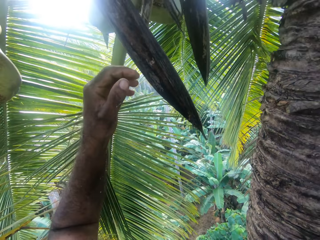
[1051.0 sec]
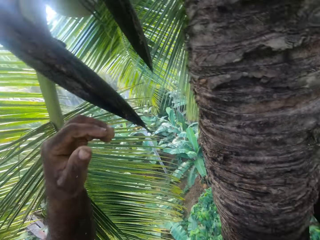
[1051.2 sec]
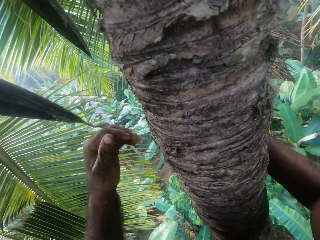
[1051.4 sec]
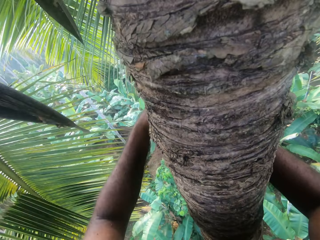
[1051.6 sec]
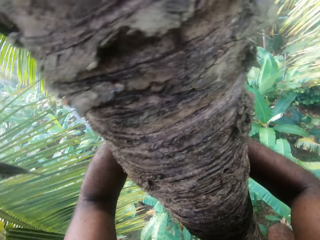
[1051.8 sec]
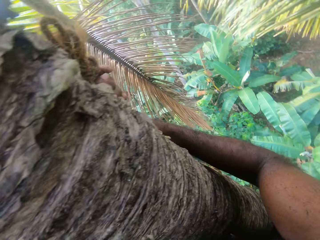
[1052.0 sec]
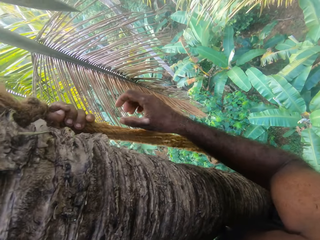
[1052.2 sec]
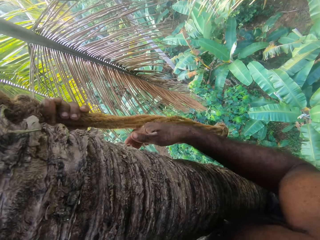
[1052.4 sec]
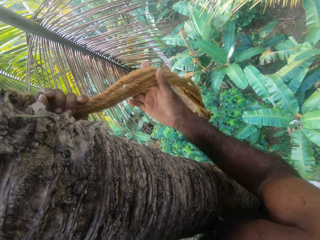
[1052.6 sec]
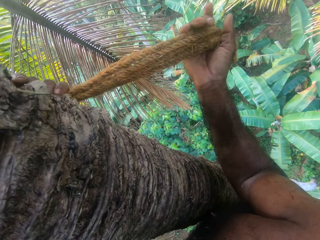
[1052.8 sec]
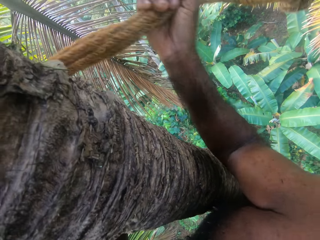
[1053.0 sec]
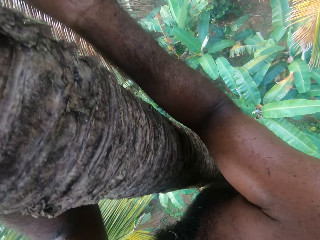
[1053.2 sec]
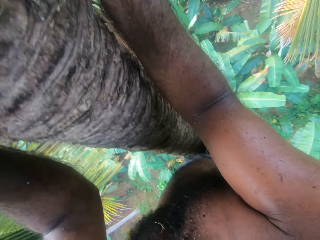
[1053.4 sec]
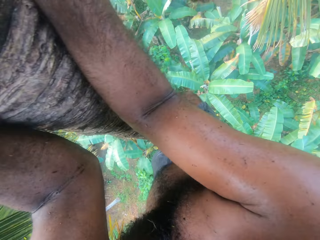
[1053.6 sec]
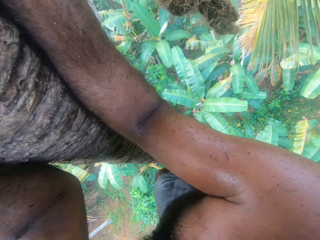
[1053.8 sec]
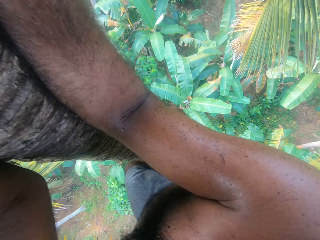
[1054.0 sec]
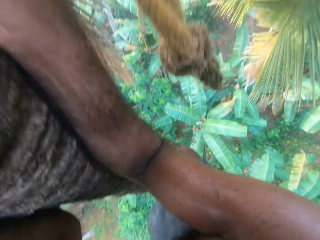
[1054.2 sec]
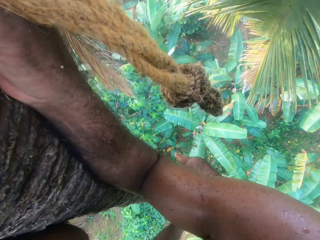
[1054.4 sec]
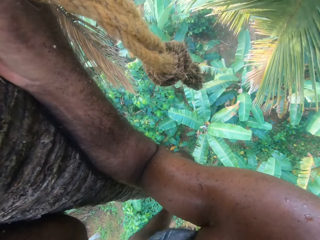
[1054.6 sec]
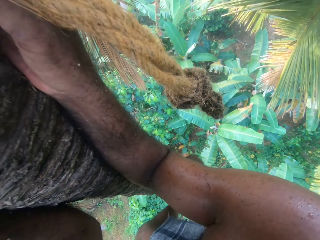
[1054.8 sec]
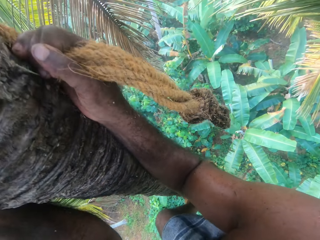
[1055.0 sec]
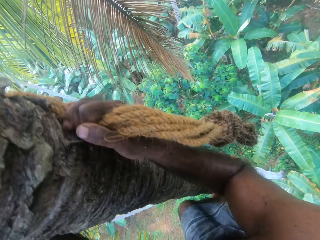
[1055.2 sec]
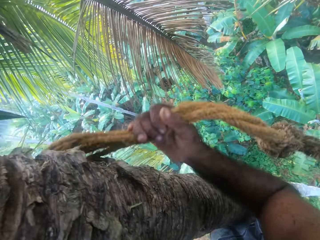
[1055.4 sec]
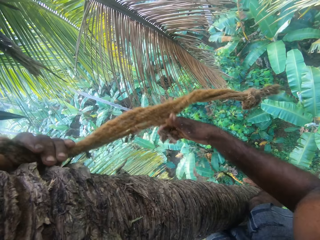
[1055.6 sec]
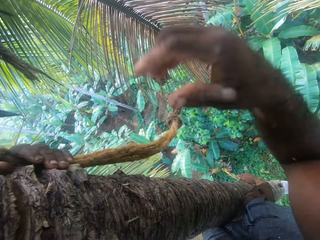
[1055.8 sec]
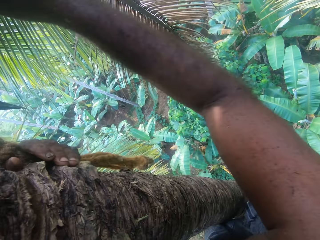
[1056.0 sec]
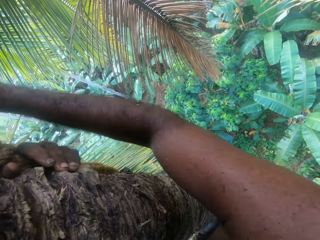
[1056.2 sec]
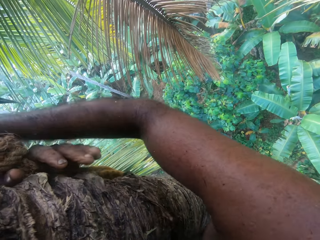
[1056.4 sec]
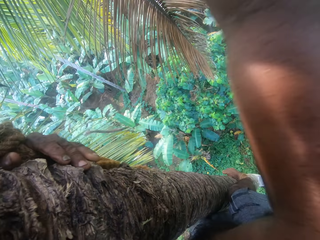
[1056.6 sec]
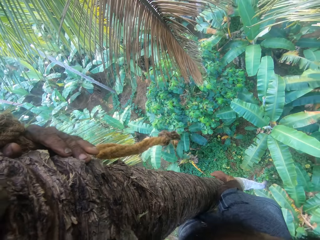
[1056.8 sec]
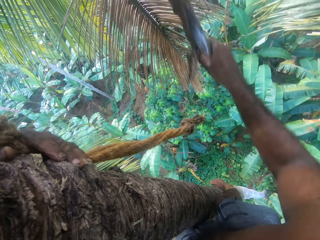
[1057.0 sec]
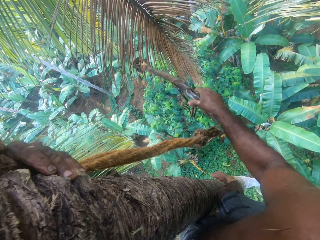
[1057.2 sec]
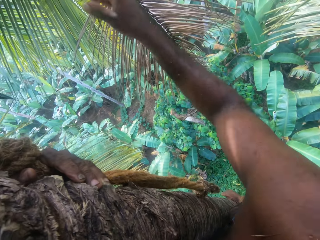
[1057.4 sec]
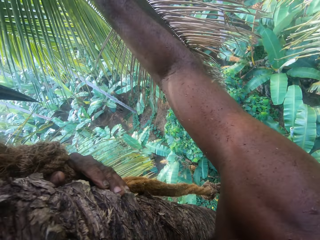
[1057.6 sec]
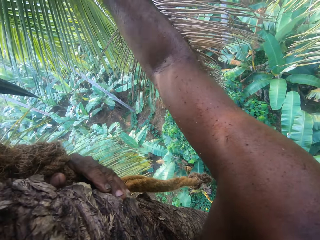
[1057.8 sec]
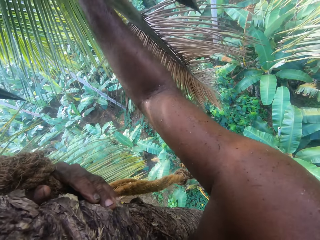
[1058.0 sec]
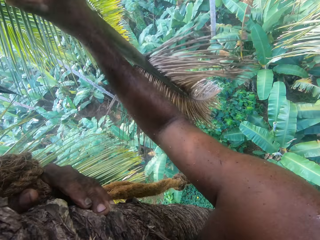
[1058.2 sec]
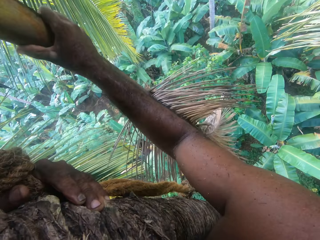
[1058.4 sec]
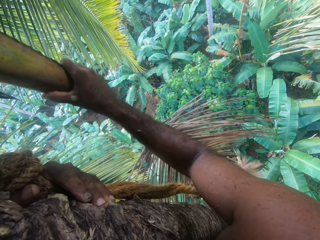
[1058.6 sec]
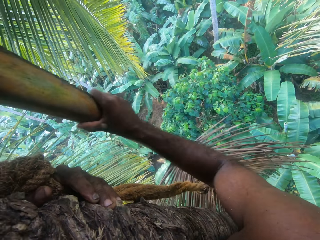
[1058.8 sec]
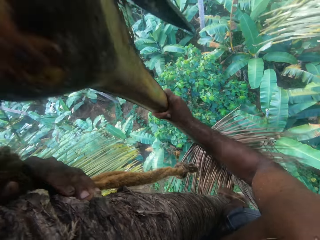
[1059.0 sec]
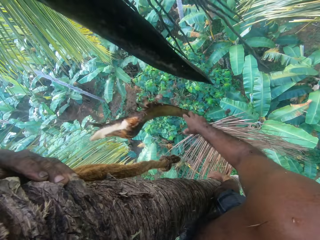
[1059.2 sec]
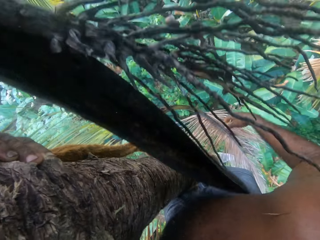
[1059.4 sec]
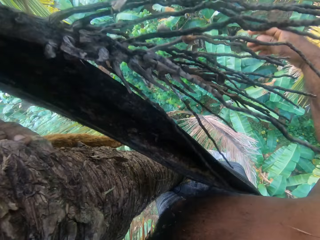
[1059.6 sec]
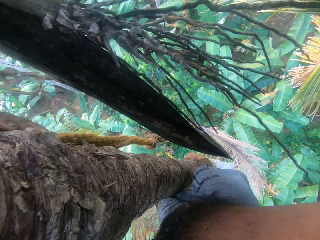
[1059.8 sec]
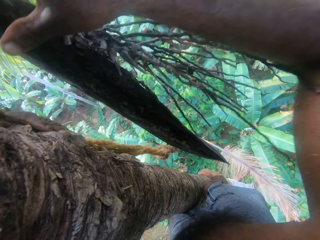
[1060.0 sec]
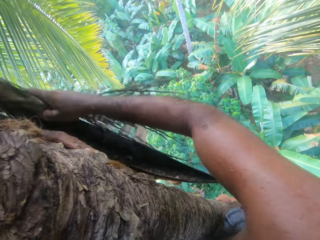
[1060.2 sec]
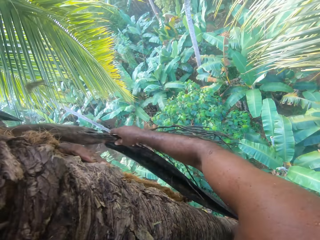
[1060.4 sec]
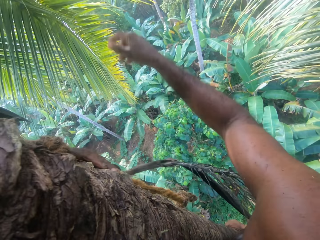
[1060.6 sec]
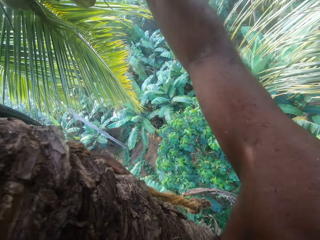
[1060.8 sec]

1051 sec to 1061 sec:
The camera wearer adjusts his position. He climbs on the coconut tree. He pulls out the branches and cuts the dry branches on the tree.

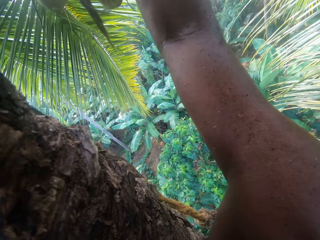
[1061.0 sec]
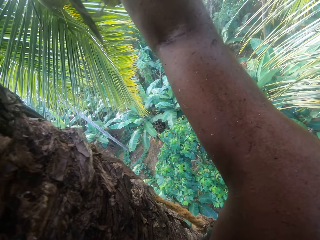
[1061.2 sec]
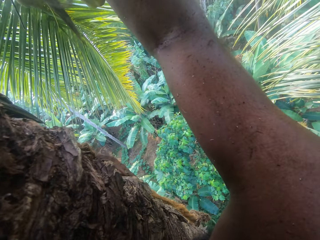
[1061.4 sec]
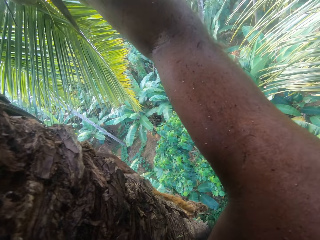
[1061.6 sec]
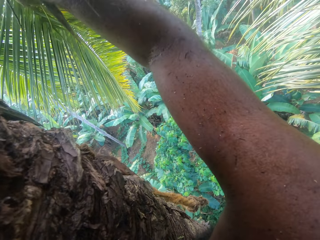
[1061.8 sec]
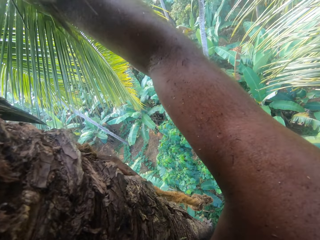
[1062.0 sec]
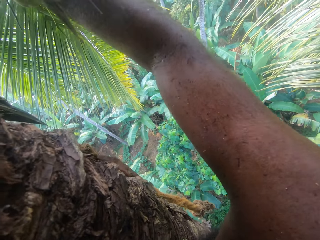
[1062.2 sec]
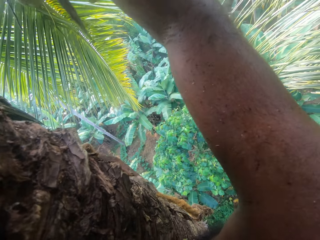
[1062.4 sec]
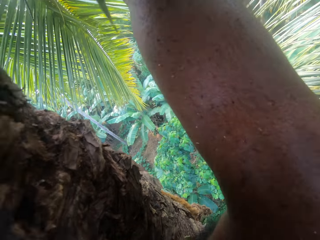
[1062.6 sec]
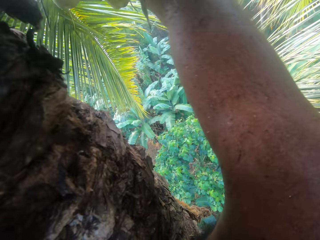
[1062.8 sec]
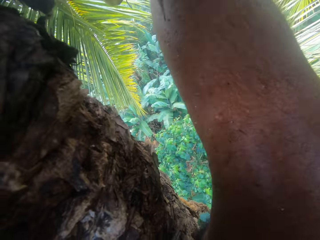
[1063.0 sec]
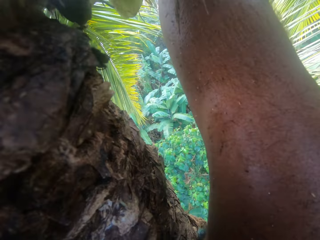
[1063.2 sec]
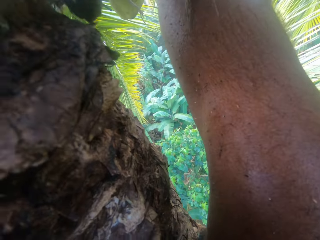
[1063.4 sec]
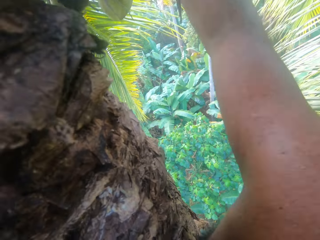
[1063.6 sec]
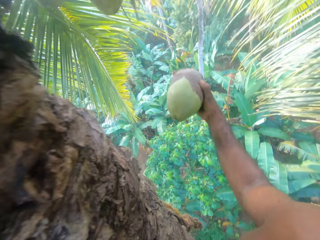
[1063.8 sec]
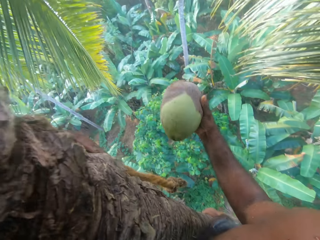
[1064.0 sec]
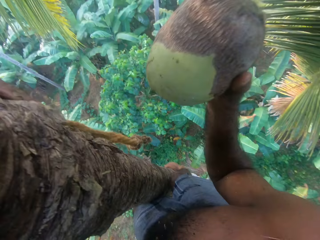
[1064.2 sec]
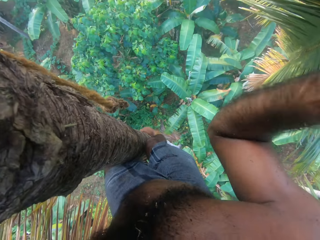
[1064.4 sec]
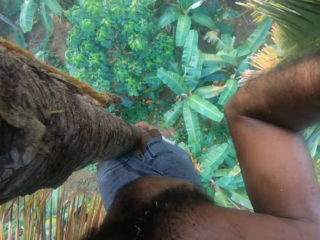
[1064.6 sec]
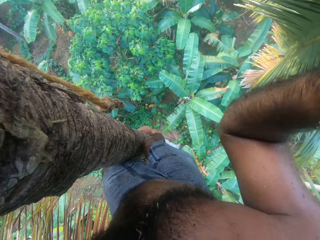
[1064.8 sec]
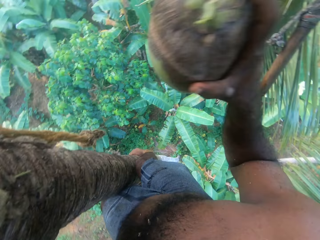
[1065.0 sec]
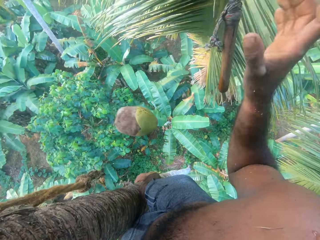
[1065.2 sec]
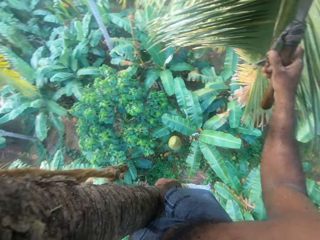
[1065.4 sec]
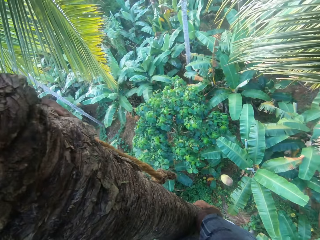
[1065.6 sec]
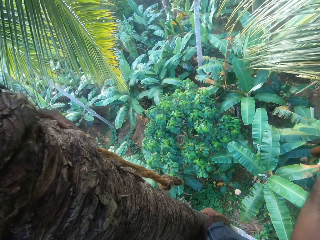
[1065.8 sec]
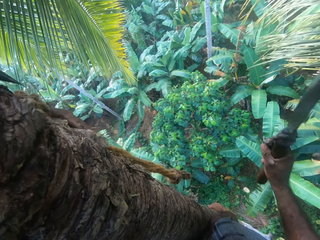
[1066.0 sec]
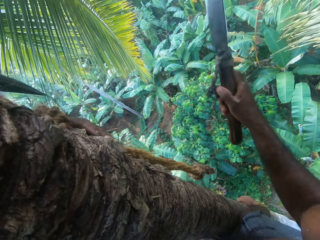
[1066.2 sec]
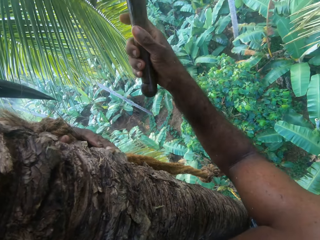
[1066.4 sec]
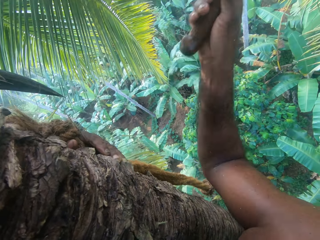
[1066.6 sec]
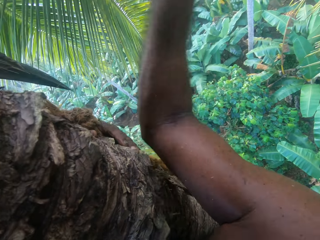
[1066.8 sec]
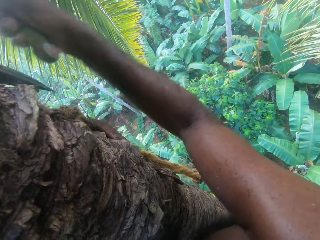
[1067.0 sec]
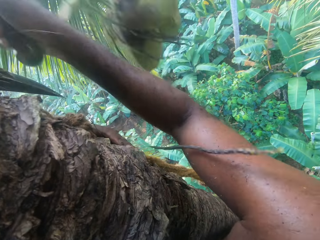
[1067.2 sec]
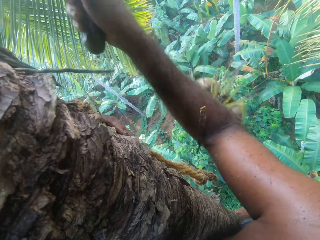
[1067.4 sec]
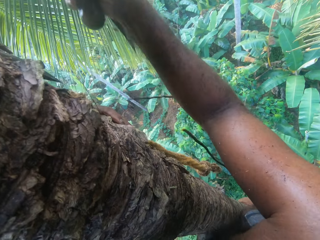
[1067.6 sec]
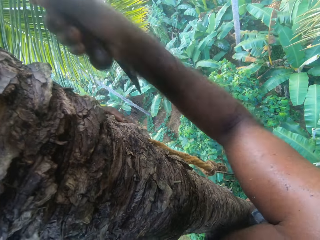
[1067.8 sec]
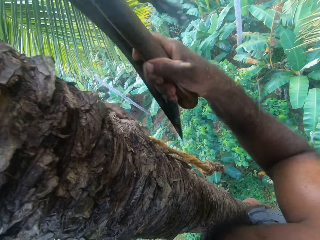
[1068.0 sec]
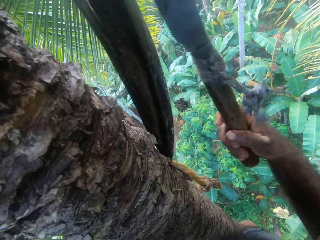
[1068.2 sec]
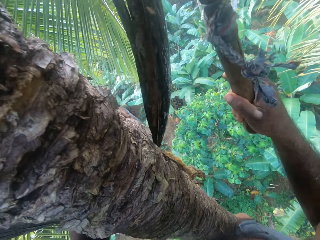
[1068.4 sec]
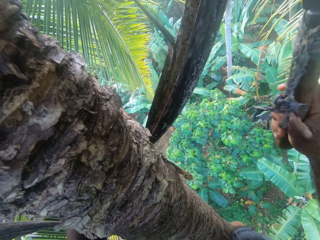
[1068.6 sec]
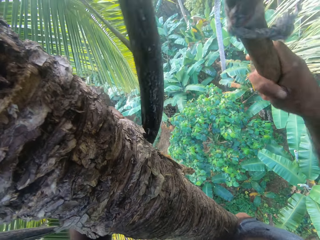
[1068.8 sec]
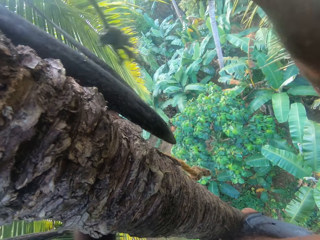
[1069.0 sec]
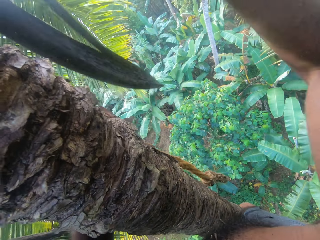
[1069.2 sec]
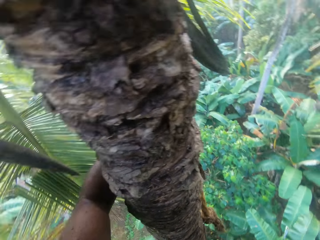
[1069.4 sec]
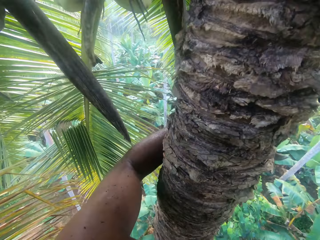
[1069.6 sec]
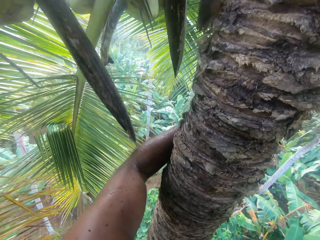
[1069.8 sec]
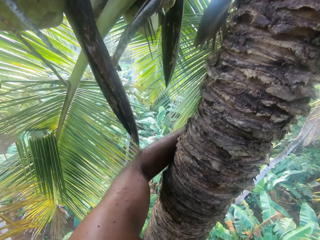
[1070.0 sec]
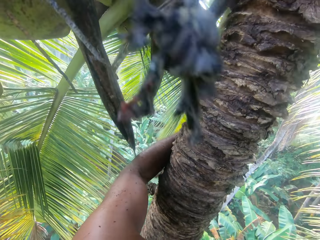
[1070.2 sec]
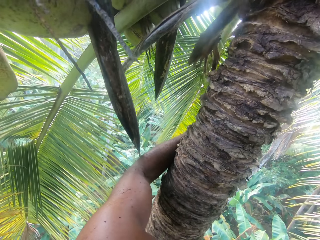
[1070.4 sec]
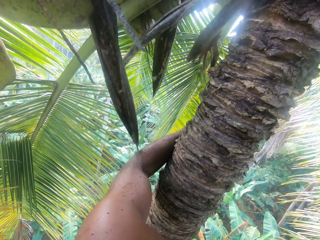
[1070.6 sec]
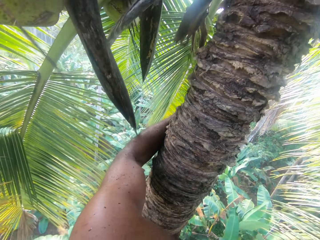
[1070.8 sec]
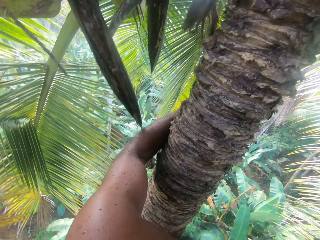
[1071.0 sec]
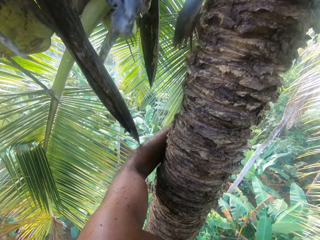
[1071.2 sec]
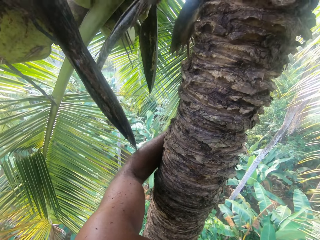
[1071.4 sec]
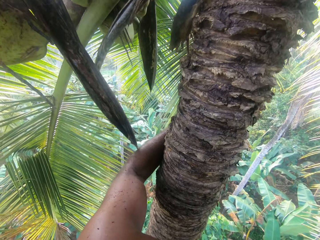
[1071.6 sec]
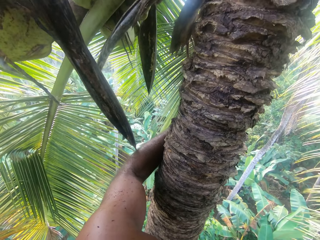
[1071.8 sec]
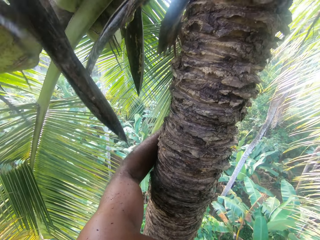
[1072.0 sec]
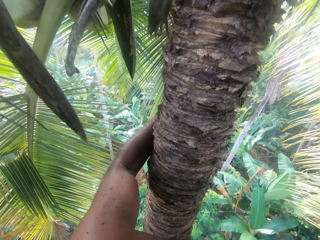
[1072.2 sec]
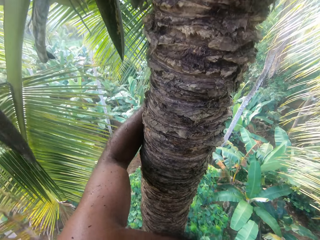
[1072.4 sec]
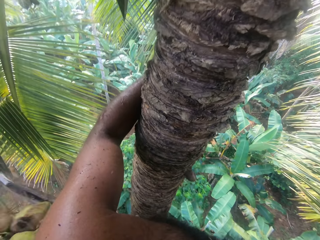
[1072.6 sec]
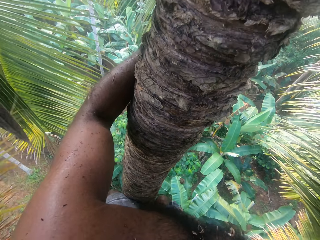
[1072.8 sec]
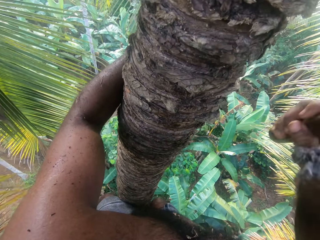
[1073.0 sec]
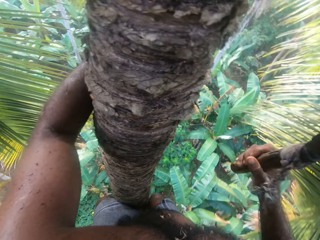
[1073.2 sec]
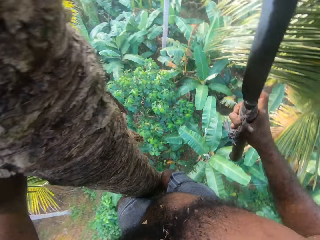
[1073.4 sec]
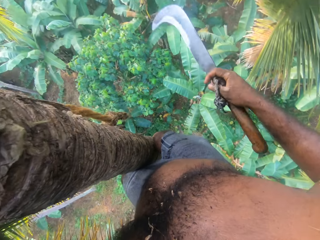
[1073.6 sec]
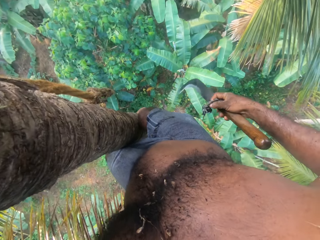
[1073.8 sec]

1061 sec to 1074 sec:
The camera wearer harvests a coconut fruit. They shake the coconut fruit. They drop down the coconut fruit. They pick up the blade. They cut a branch with the knife and cut the coconuts using the blade.
